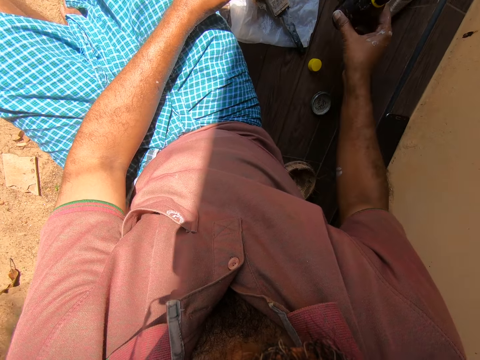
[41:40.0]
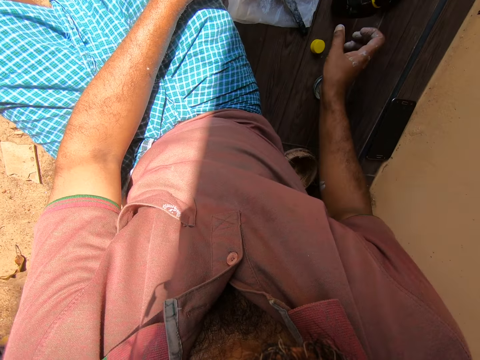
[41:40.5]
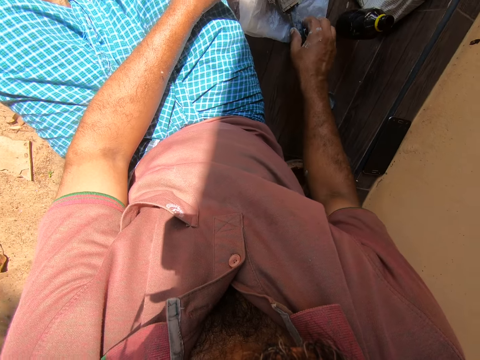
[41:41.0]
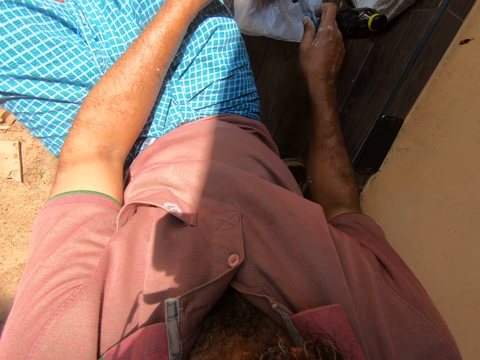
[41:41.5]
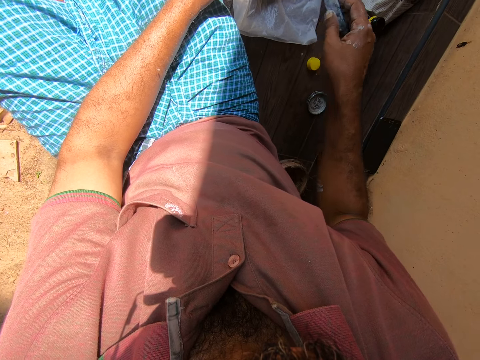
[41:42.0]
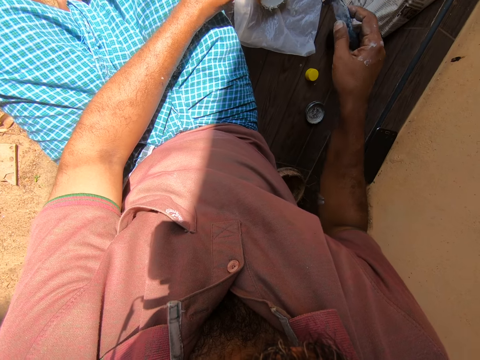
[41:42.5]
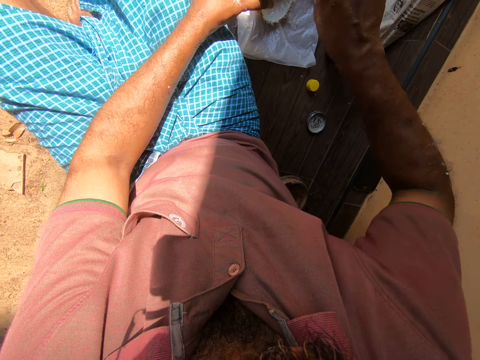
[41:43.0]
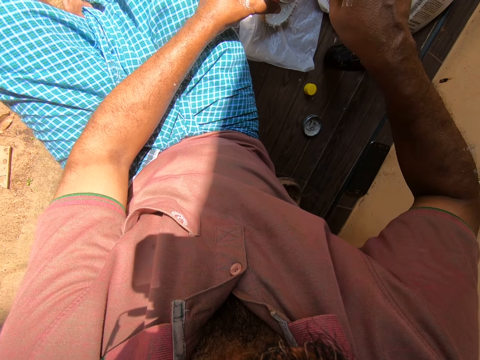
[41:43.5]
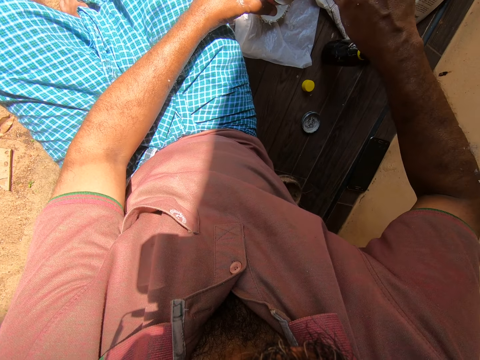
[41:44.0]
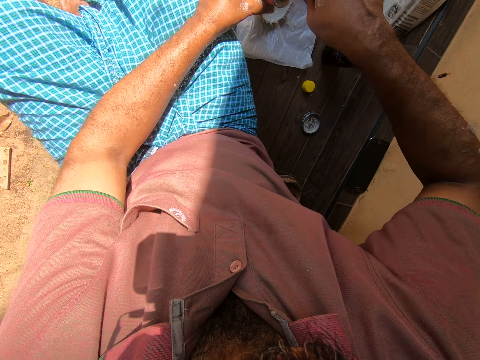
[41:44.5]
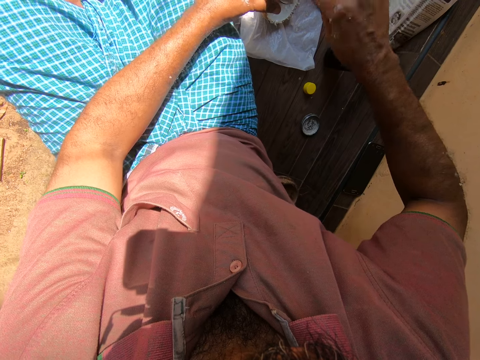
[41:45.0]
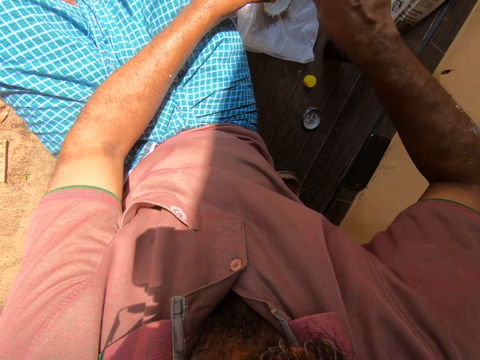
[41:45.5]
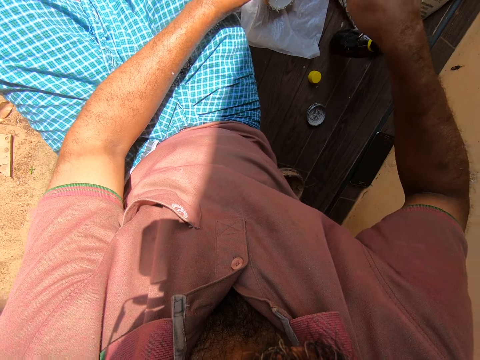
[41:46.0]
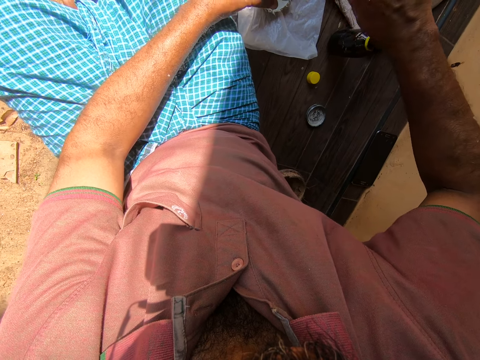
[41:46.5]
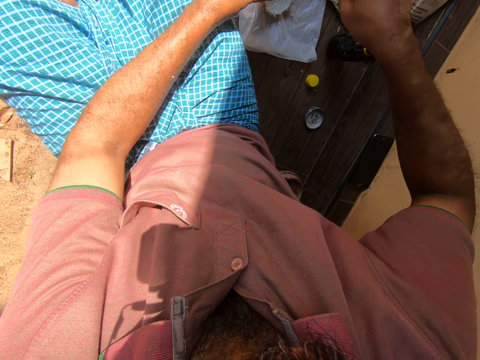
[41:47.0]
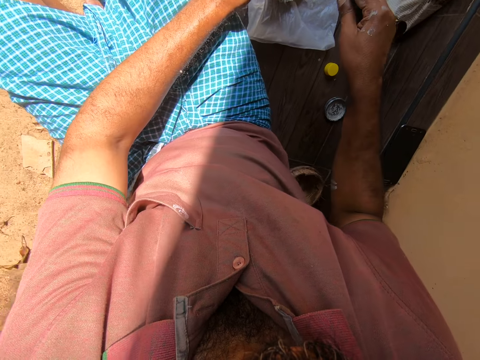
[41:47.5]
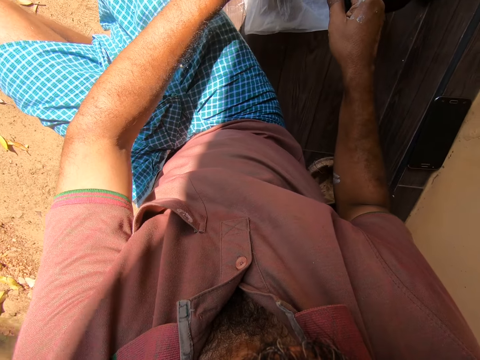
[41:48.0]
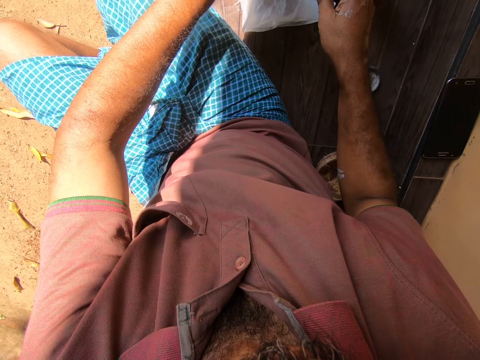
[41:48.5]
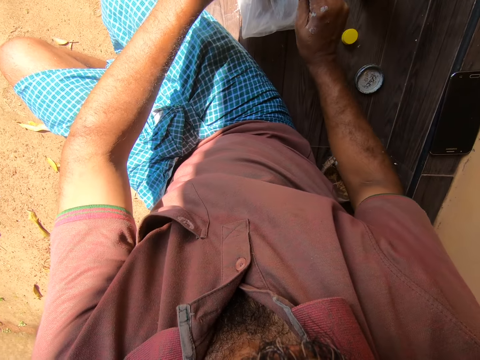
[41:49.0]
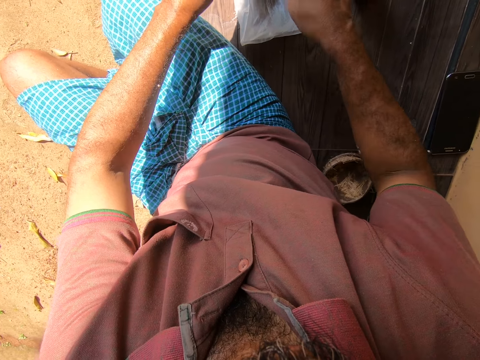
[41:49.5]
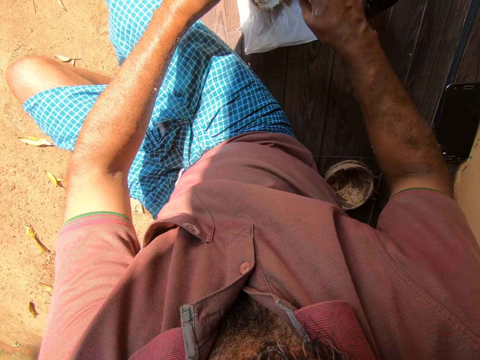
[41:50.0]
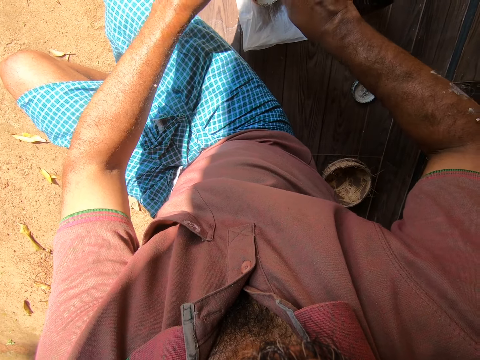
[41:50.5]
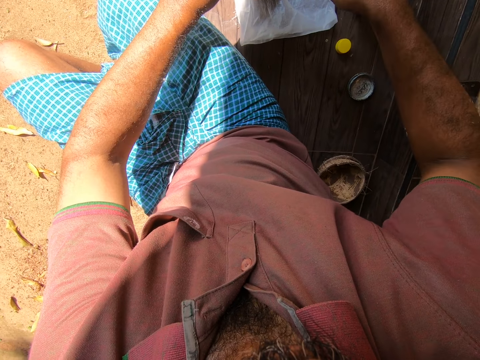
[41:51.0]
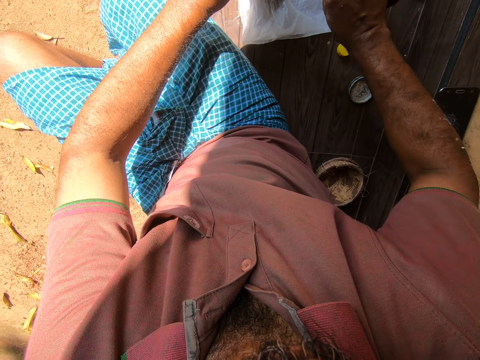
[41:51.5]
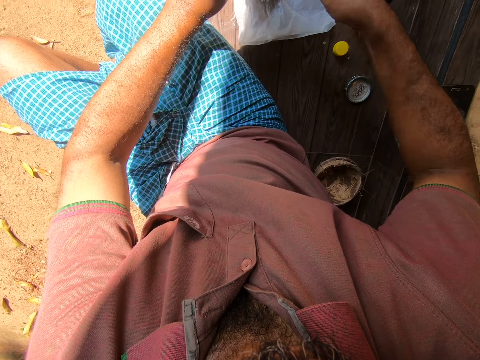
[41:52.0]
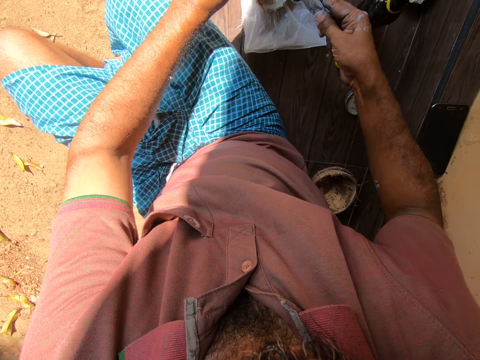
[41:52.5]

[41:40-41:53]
The camera wearer drops the bottle on the tile paving. They pick up the paintbrush from the tile paving. They stir the paints in the can with the brush. They pour the paints in the container. They remove stuck paint in the can with the painting brush.

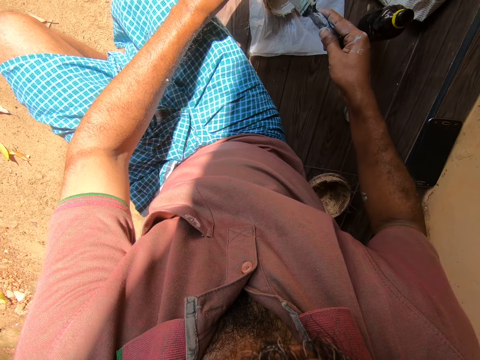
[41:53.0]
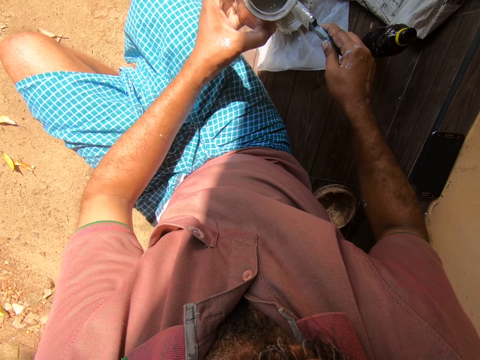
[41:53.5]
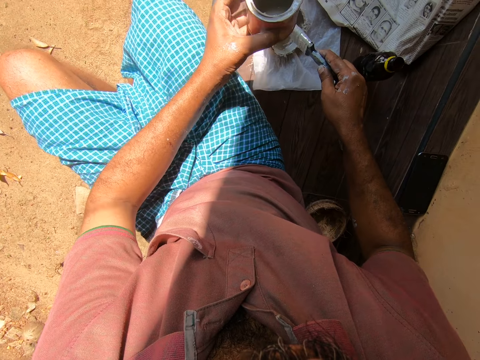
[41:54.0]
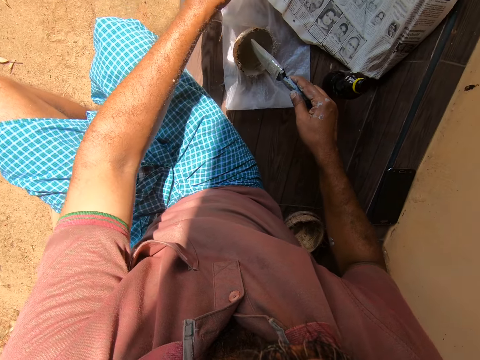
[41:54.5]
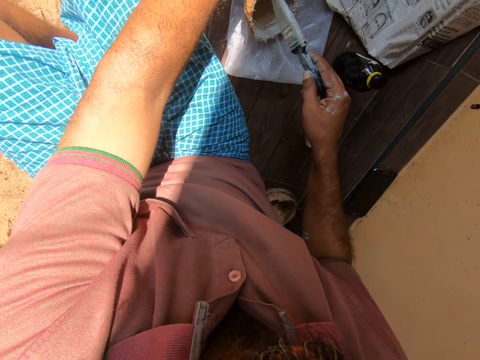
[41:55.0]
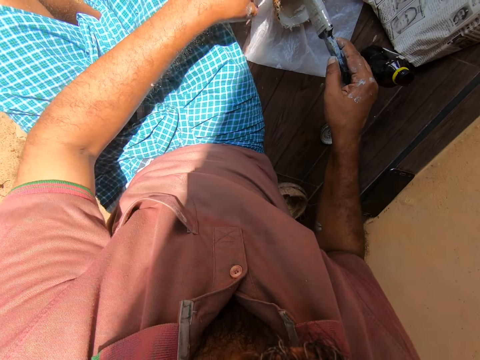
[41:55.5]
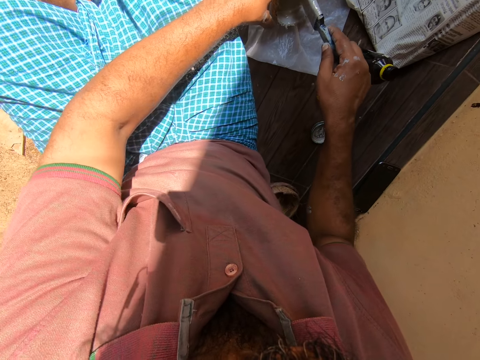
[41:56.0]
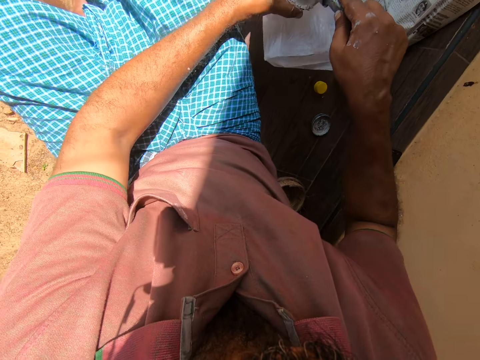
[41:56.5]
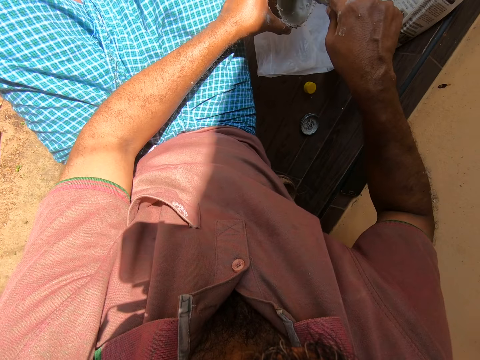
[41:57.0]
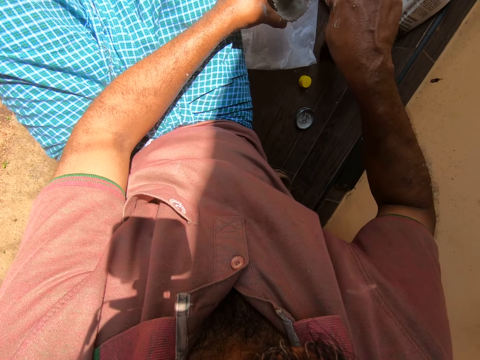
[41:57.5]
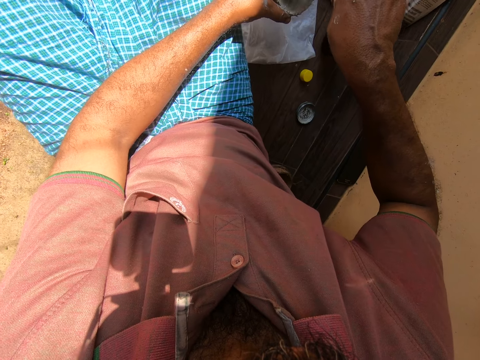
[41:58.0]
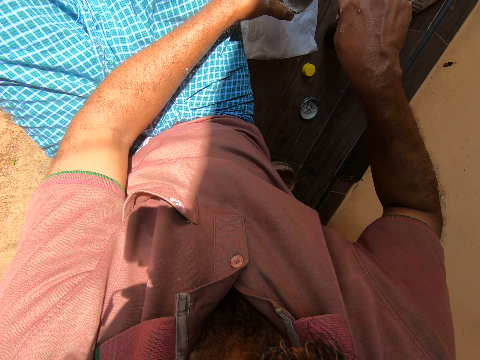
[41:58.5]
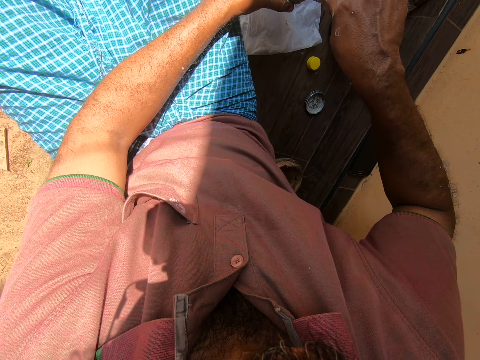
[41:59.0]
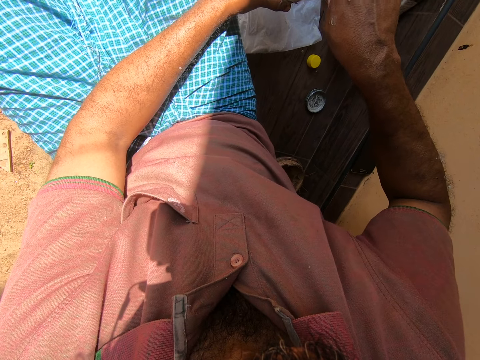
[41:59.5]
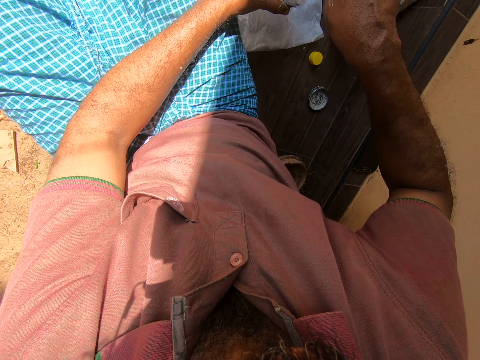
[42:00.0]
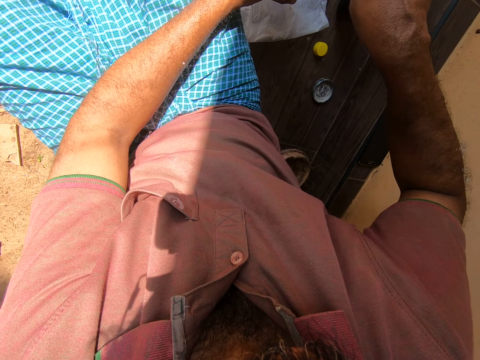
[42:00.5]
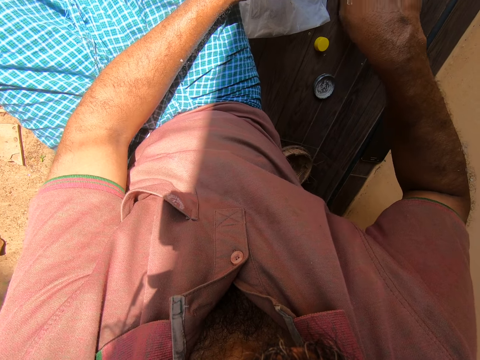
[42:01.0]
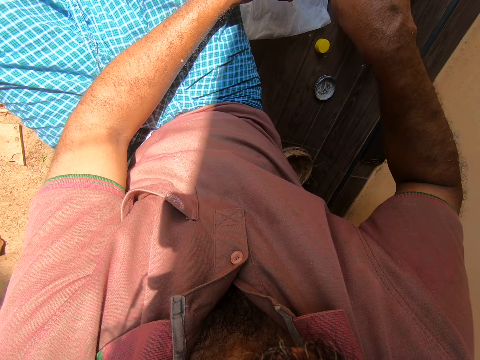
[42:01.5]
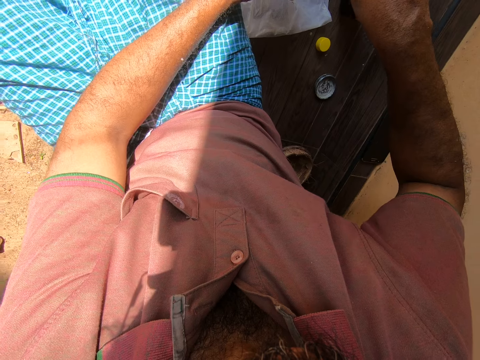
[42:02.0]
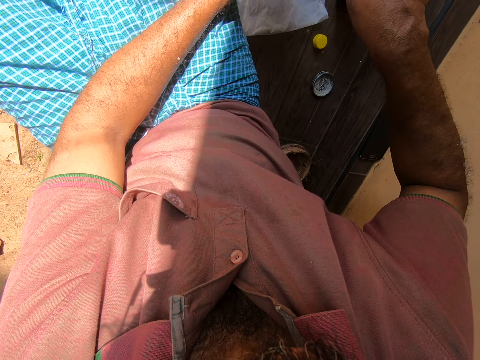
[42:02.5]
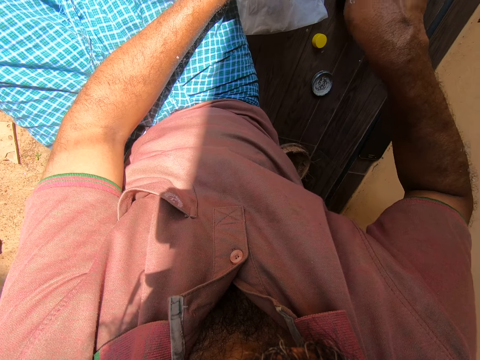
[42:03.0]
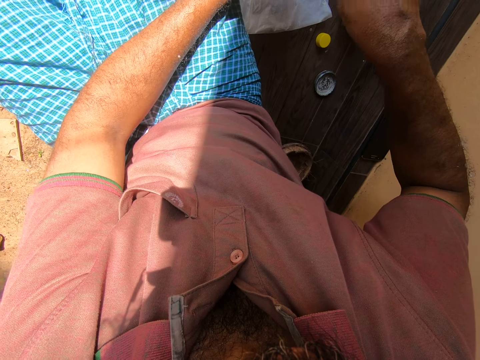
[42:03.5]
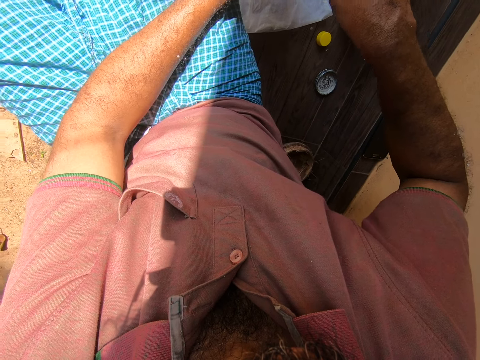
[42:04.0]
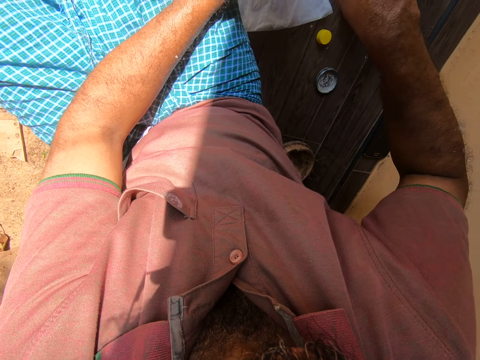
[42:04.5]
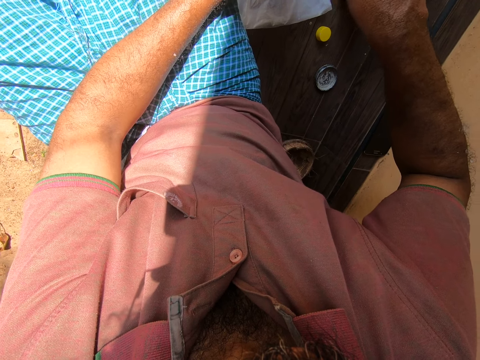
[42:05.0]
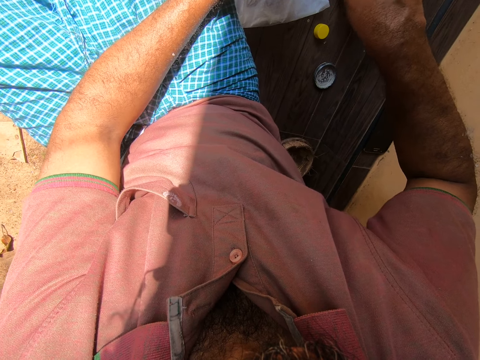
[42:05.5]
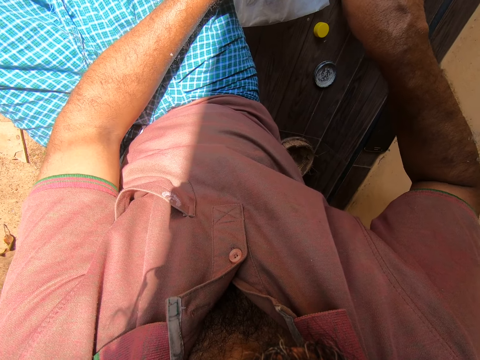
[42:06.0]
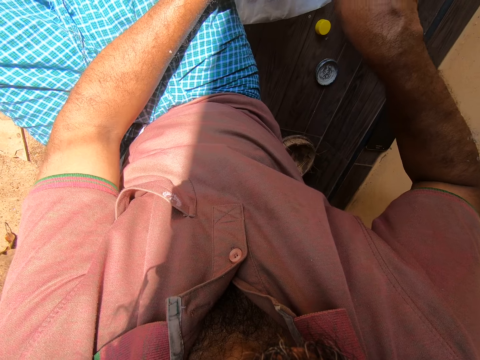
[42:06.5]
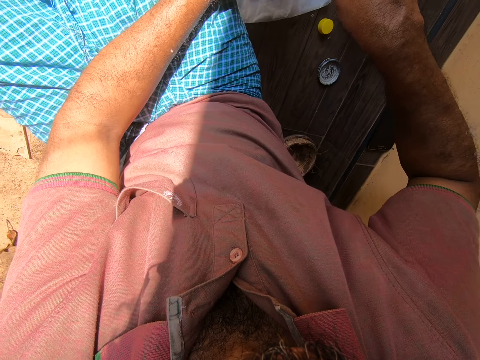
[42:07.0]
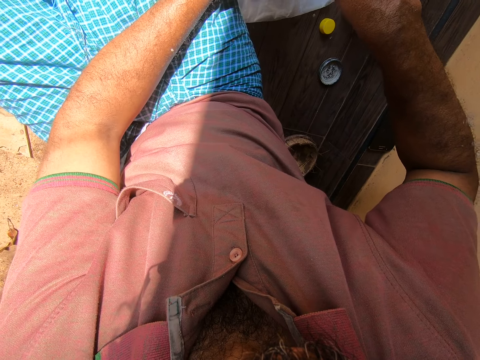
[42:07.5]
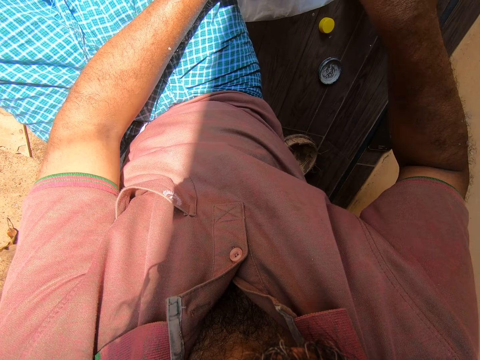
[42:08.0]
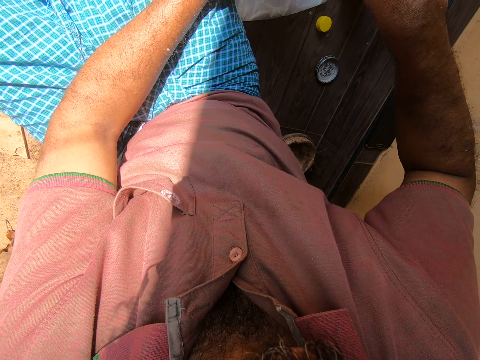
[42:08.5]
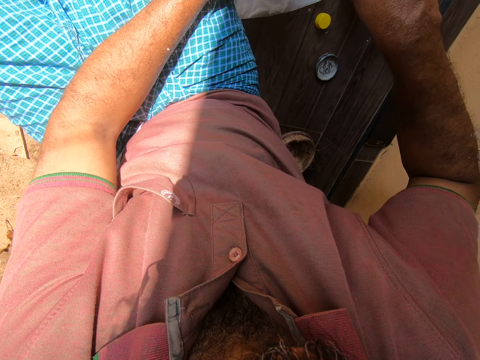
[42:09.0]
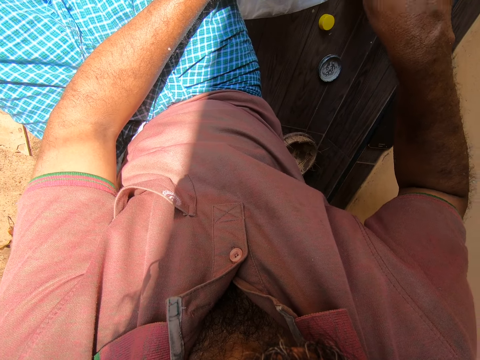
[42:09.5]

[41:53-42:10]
The camera wearer places down a painting can. He picks up the coconut shell from the tile paving with his left hand. He stirs paint in the coconut shell with the paintbrush.
